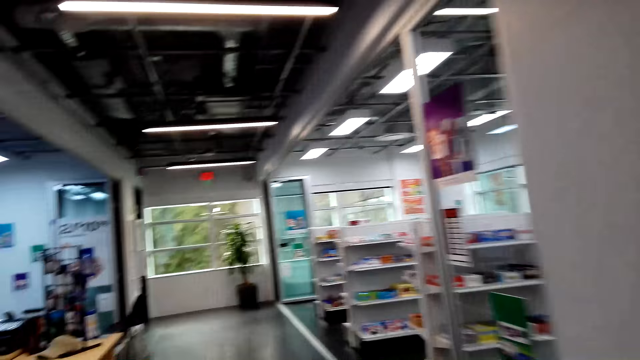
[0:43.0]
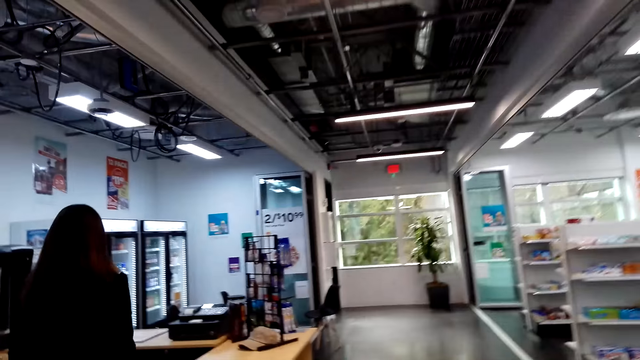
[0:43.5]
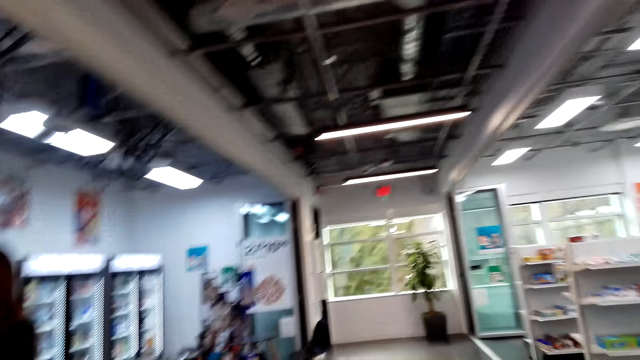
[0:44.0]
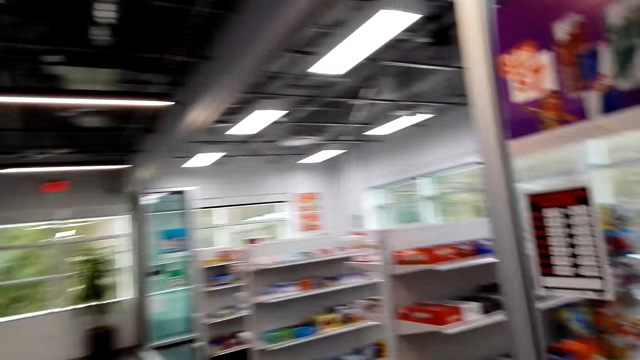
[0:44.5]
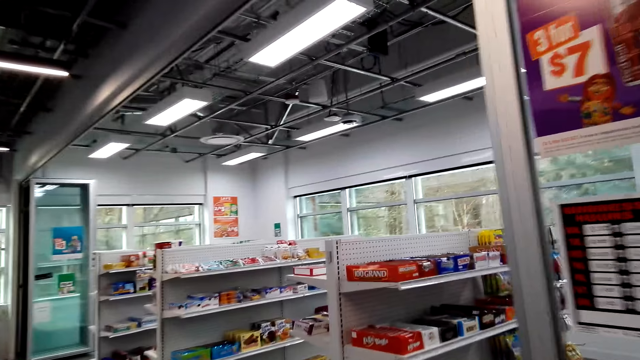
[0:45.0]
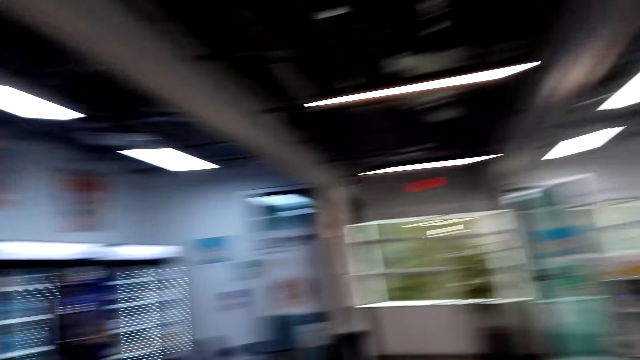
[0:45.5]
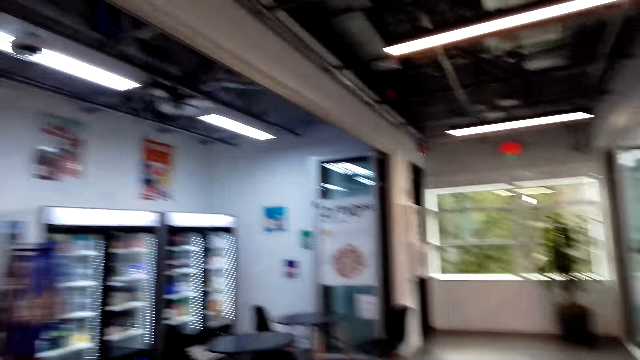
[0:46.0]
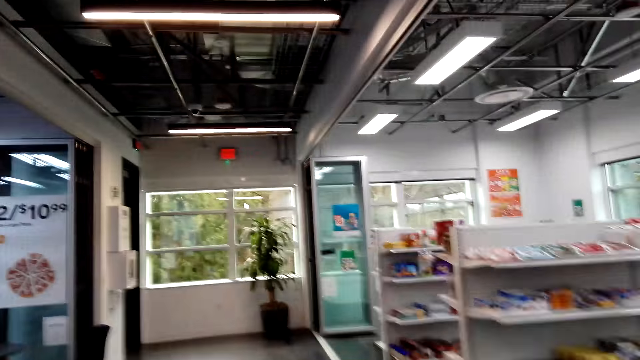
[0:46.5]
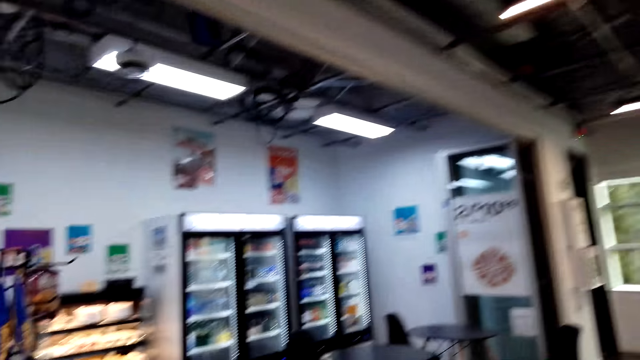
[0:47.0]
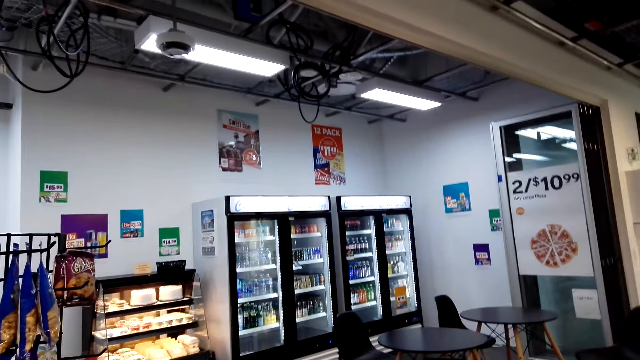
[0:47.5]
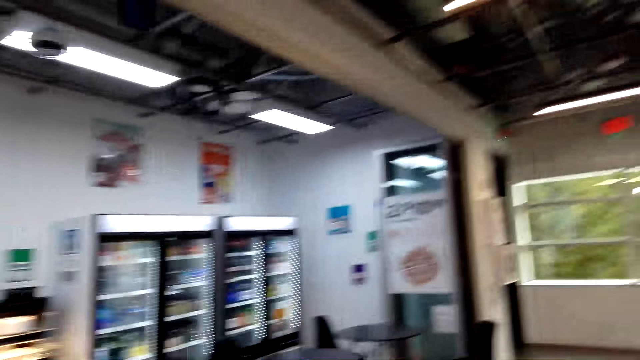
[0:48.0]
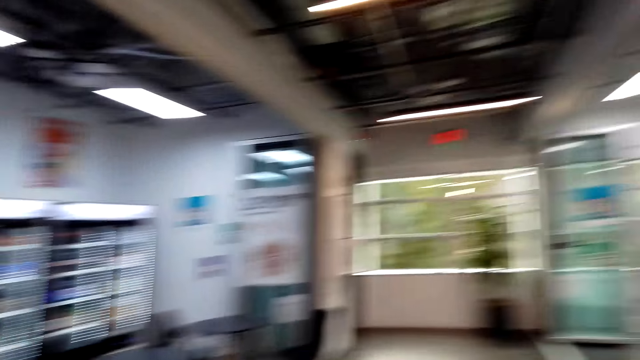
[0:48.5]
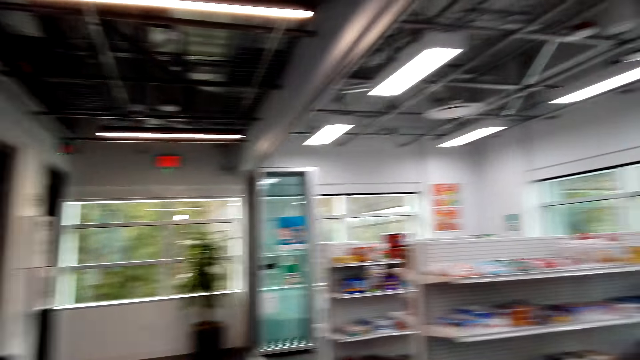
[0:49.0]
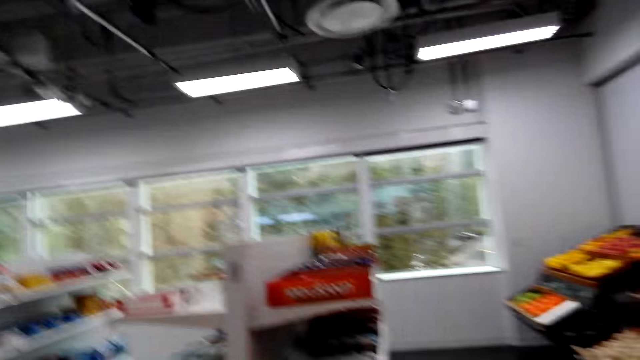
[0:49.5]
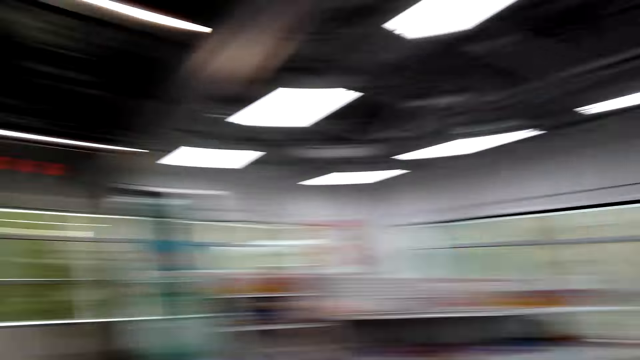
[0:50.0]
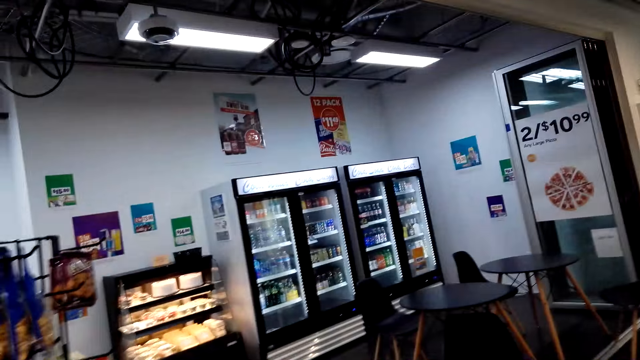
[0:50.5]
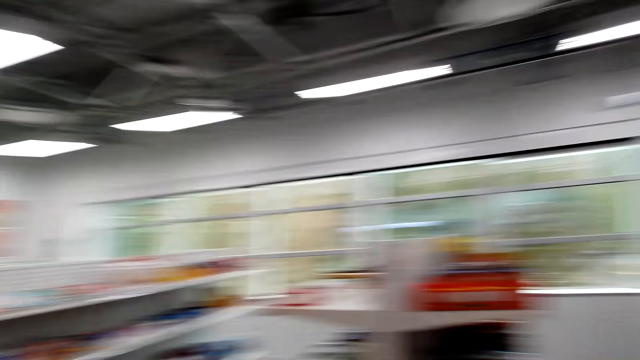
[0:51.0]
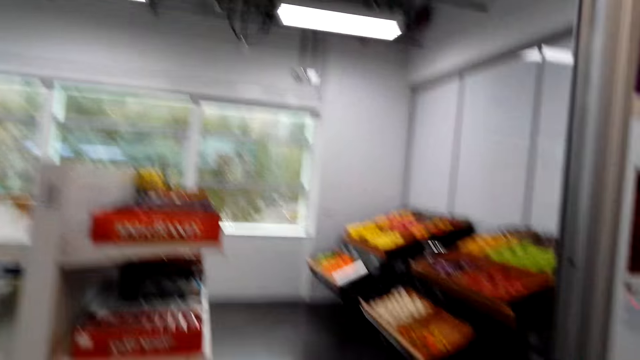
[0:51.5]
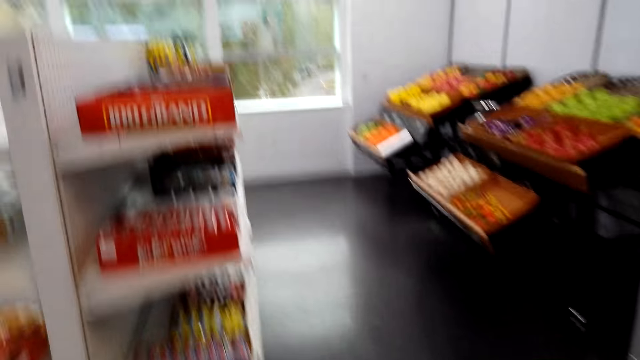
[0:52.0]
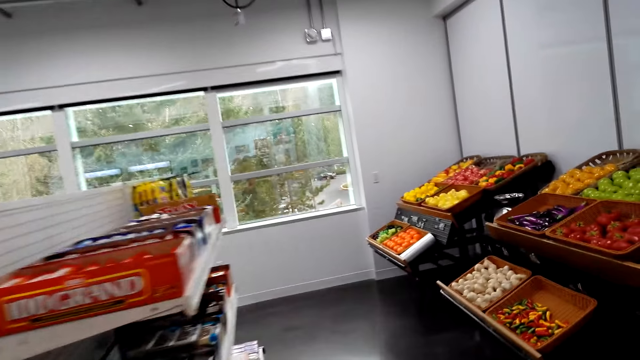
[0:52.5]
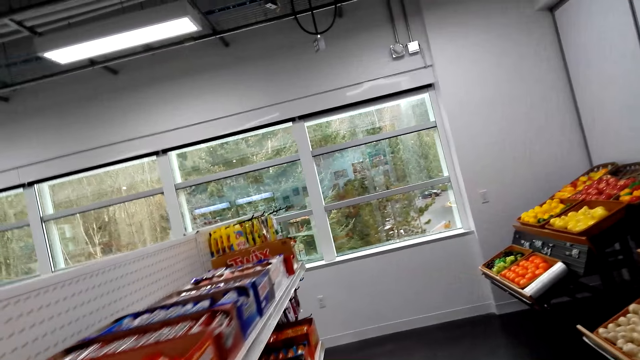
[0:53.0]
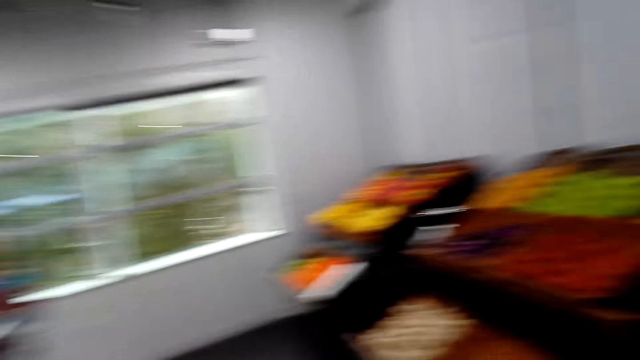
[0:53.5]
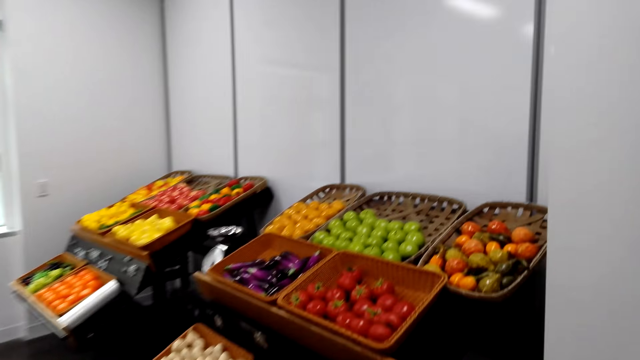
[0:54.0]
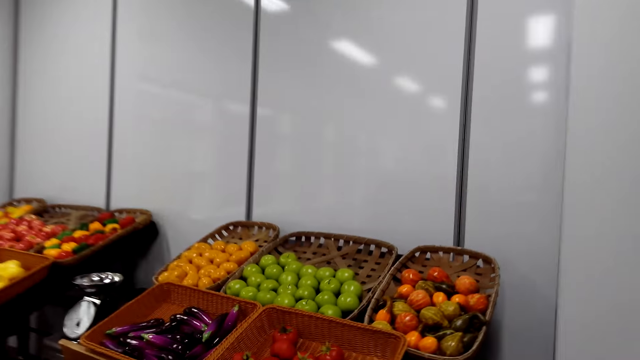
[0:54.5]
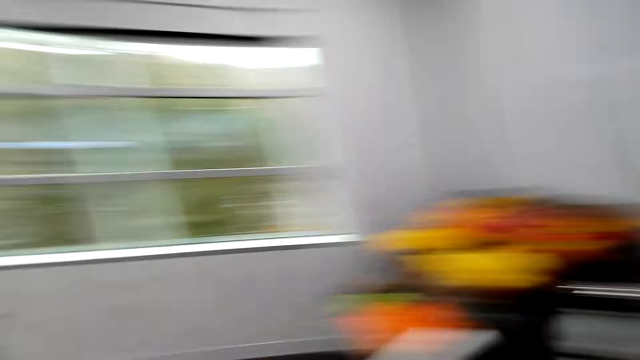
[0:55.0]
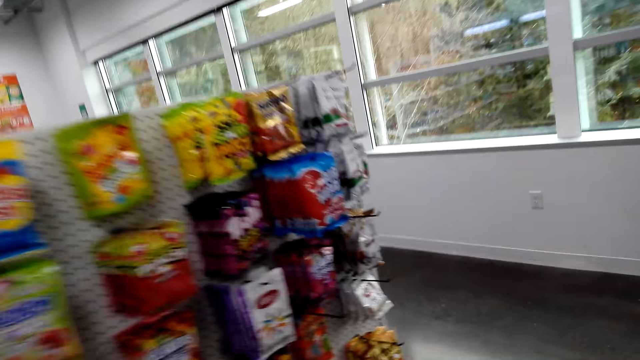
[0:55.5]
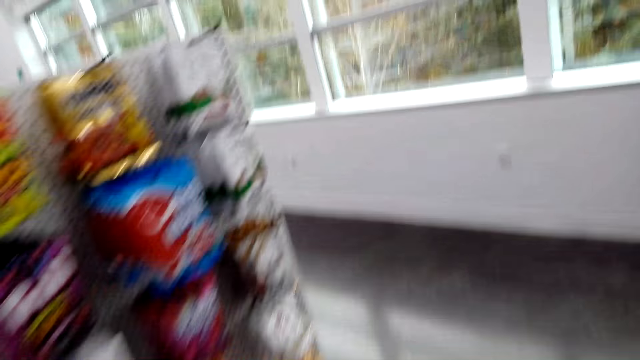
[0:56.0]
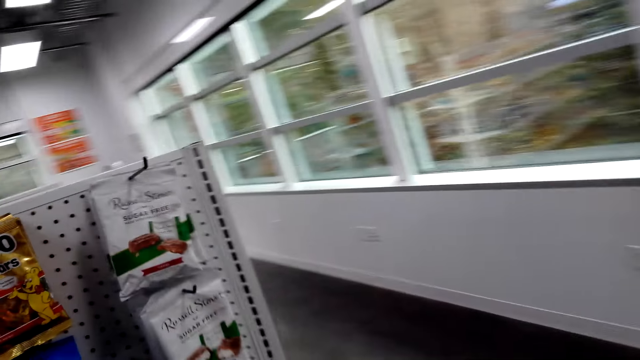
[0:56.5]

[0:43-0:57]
The camera wearer looks around the supermarket. They move around the supermarket.

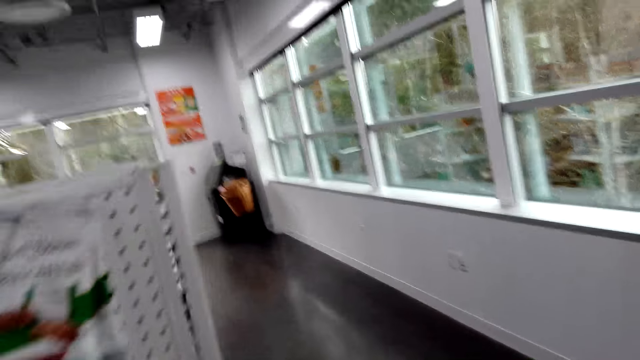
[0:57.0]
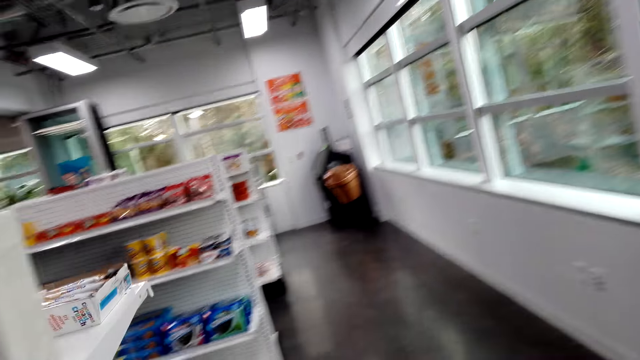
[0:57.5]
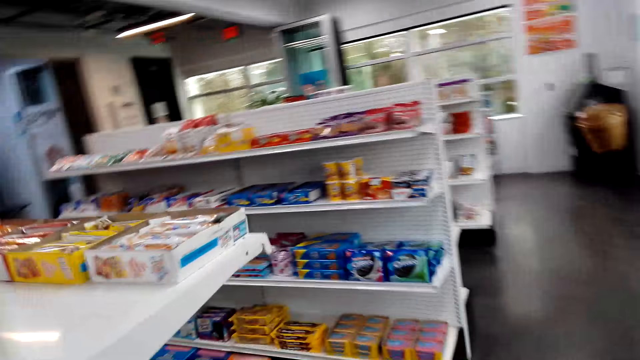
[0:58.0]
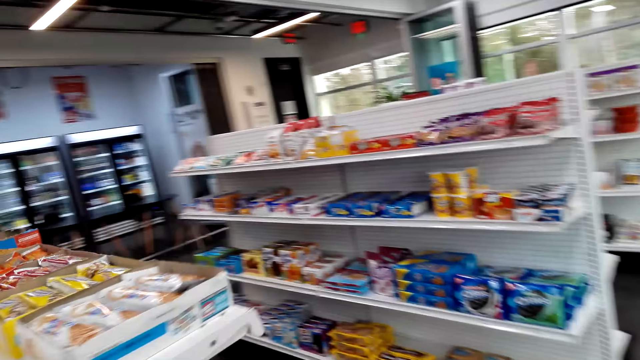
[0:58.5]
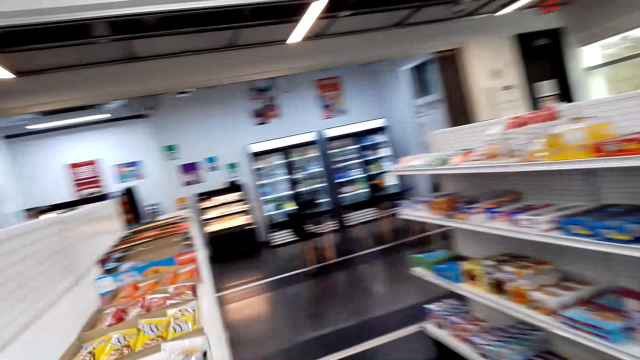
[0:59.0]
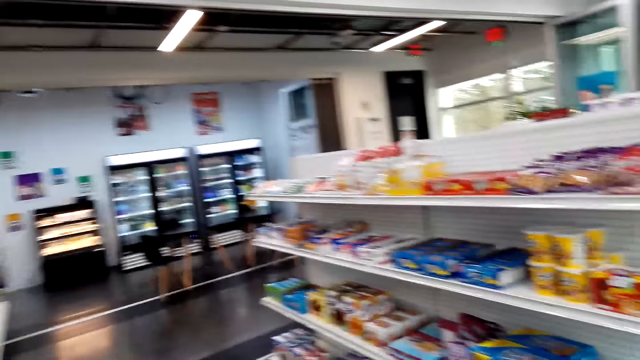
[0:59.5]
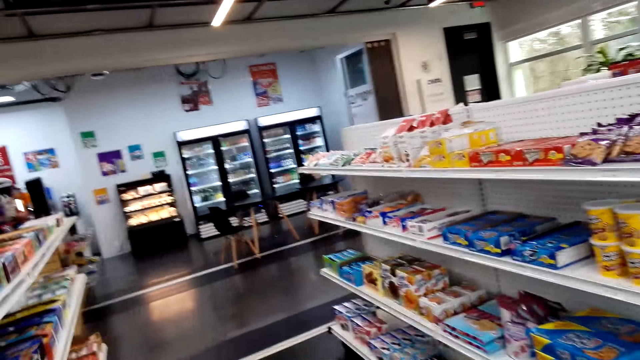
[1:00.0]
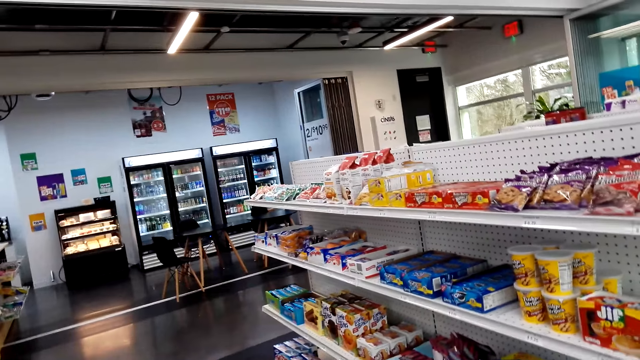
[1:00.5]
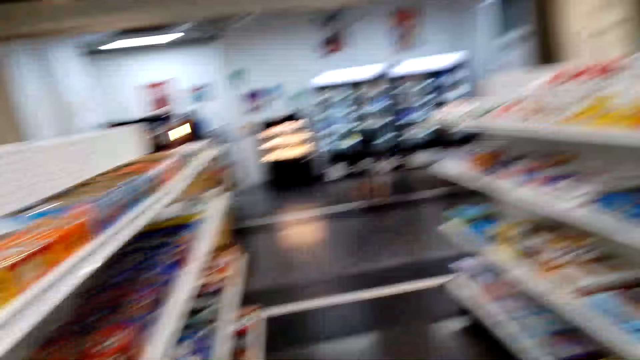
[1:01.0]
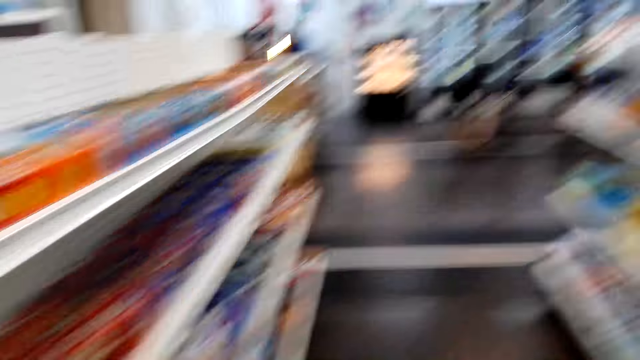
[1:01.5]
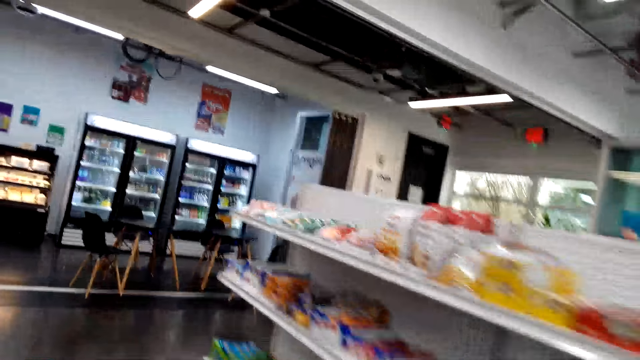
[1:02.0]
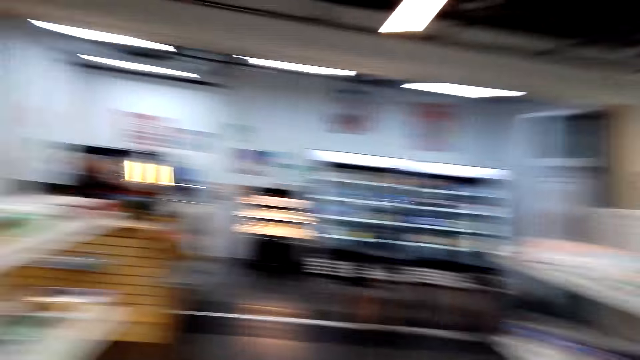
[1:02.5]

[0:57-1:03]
The camera wearer stares at the products on the shelf. They walk around the store.
